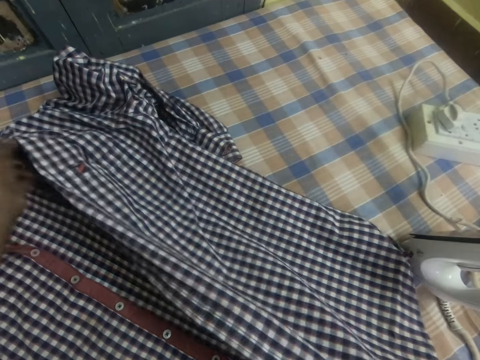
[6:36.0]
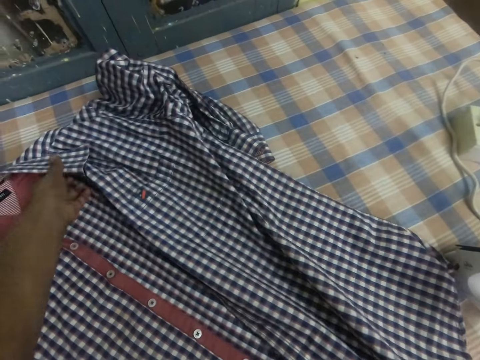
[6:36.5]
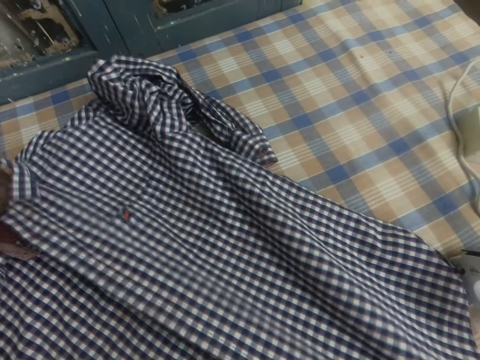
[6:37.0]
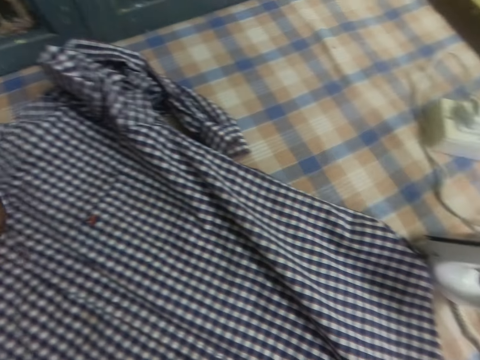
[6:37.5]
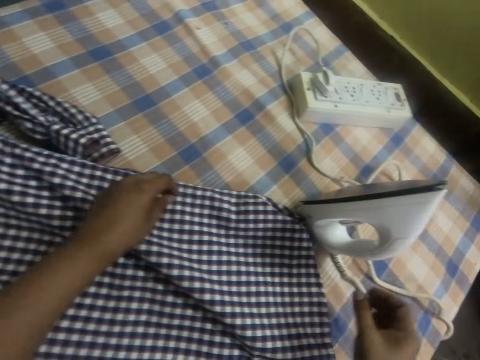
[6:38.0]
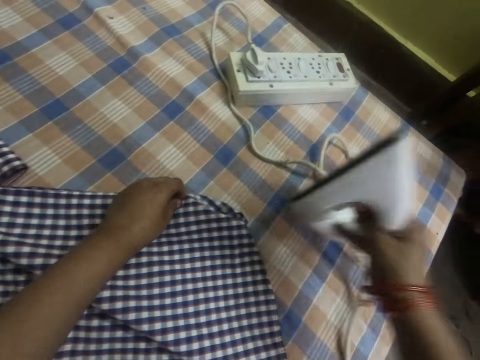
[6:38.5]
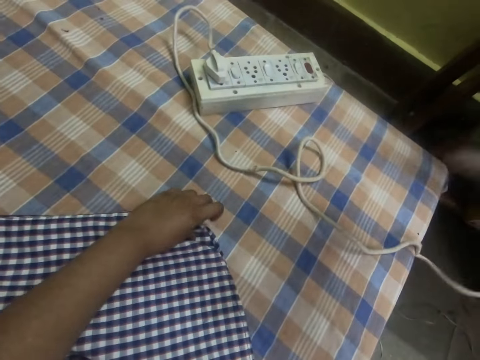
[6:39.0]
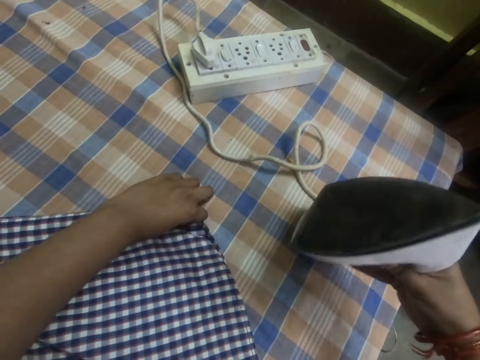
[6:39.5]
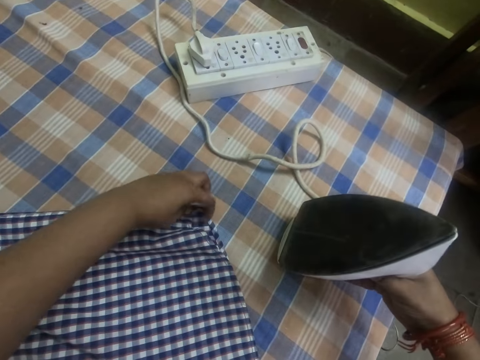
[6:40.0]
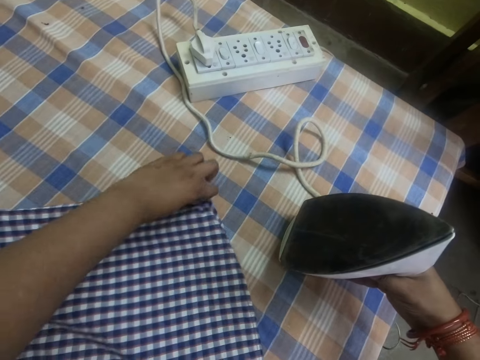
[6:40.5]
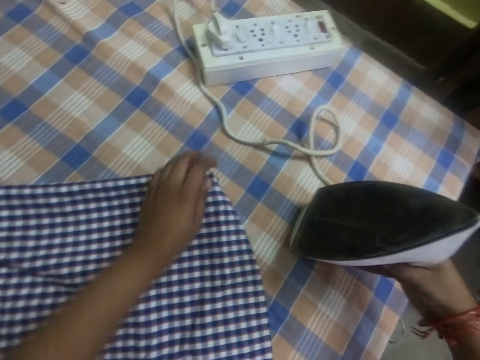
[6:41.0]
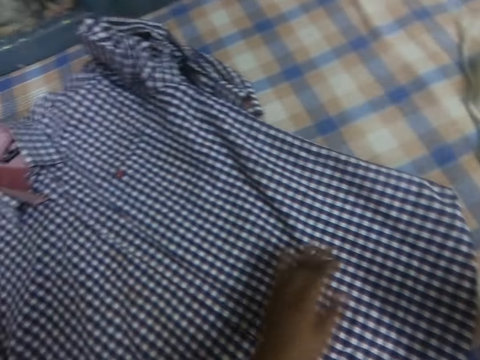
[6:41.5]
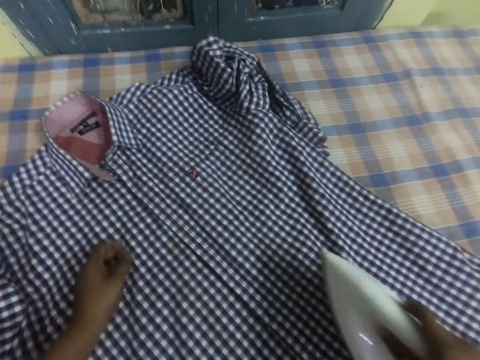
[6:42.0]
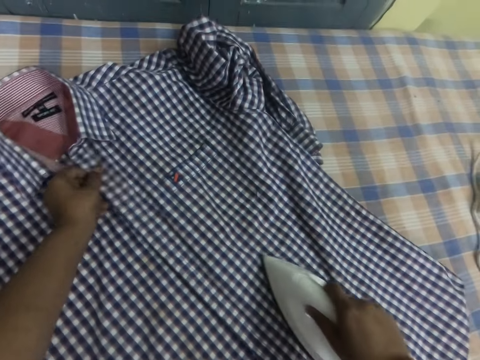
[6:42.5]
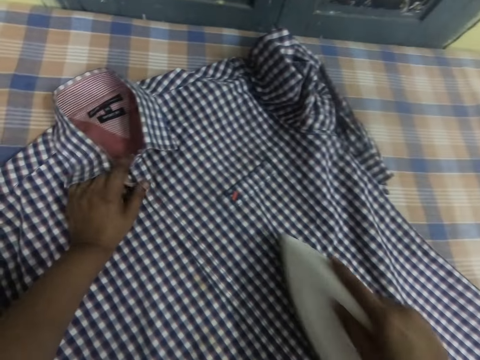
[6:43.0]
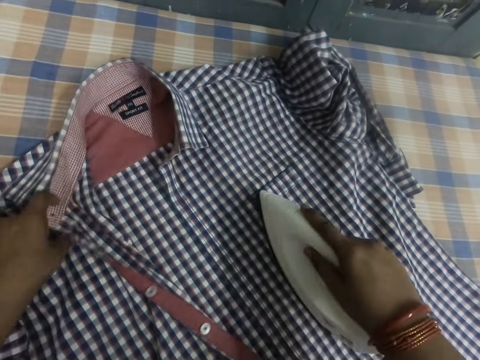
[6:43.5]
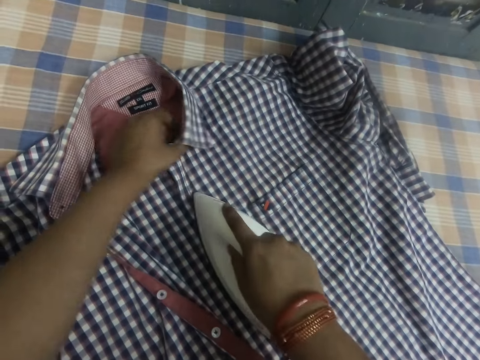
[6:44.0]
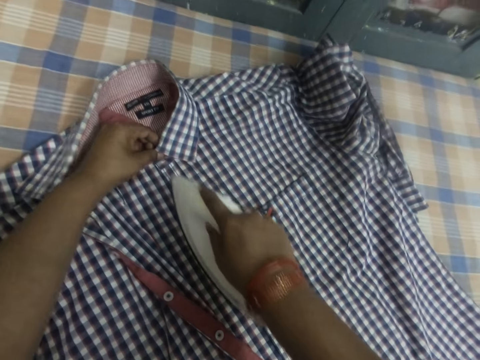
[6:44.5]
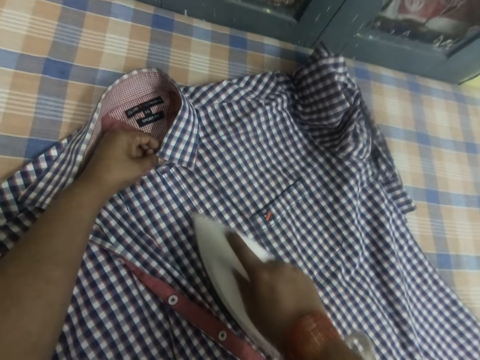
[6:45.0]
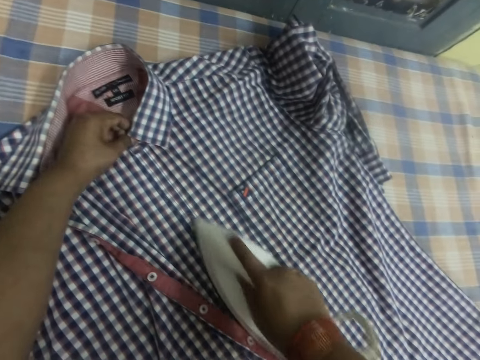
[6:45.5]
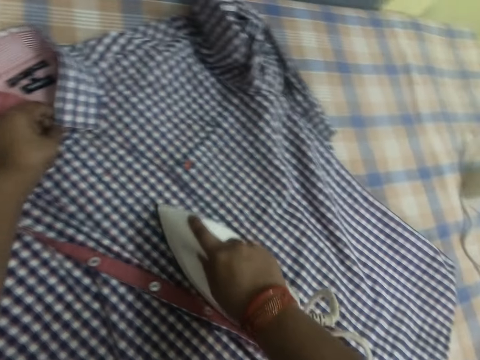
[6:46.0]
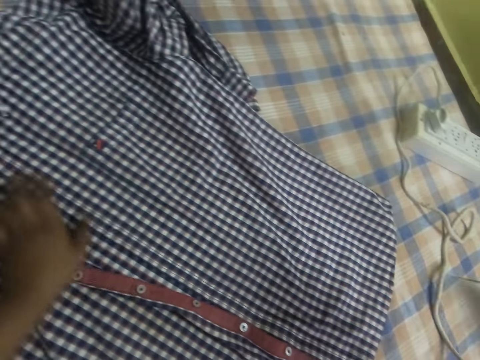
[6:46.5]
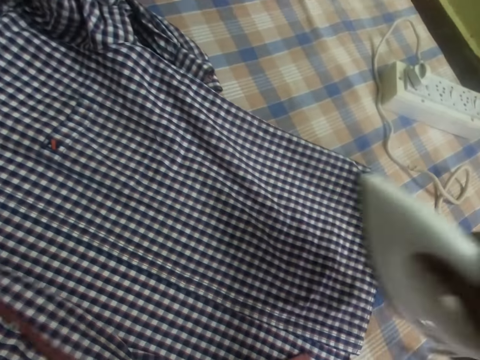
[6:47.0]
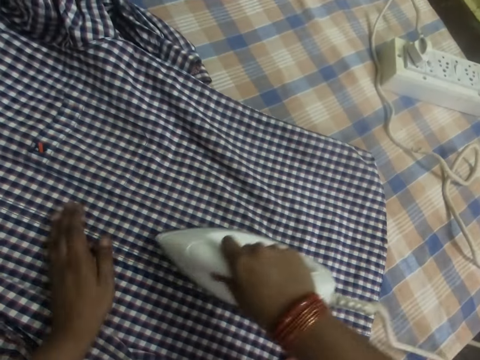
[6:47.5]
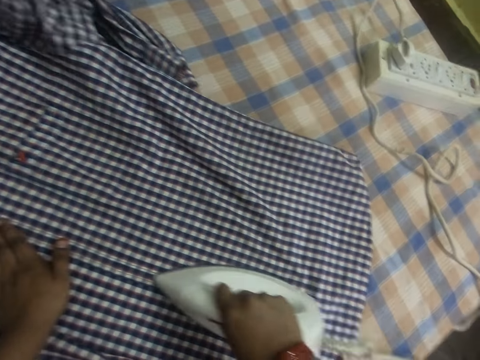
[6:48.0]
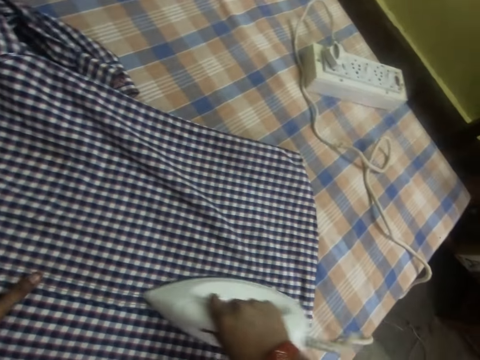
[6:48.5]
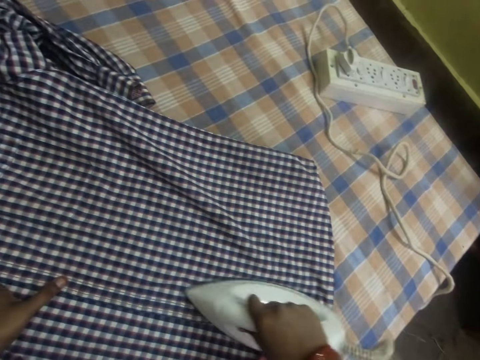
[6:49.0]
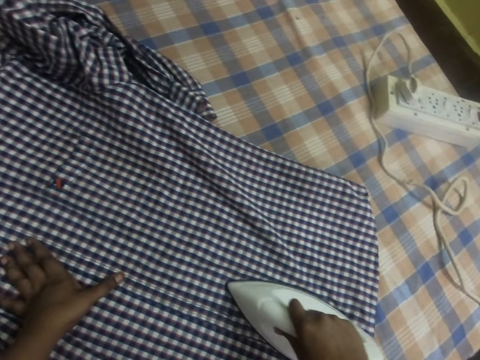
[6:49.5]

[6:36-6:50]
The camera wearer picks up an iron box on the table. They move the iron, put the iron on the table, and align the cloth. They hold the cloth with the left hand. They iron the cloth with the iron. They align the cloth on the table with the left hand. They iron the cloth with the iron. They move the iron. They move the cloth with the left hand. They adjust the shirt on the table. They iron the cloth with the iron.

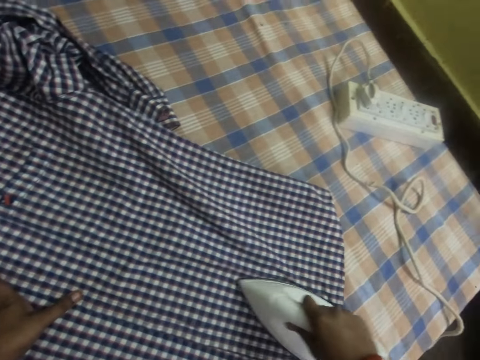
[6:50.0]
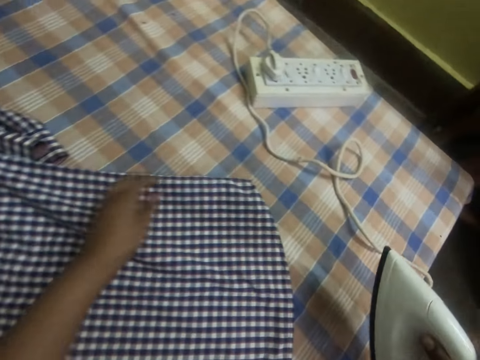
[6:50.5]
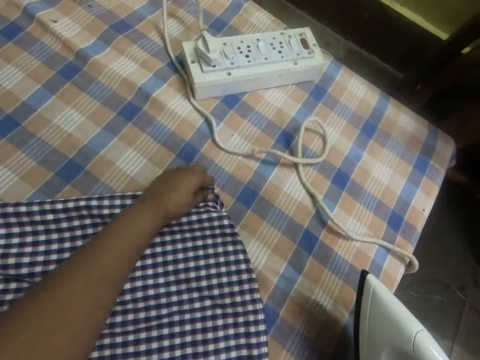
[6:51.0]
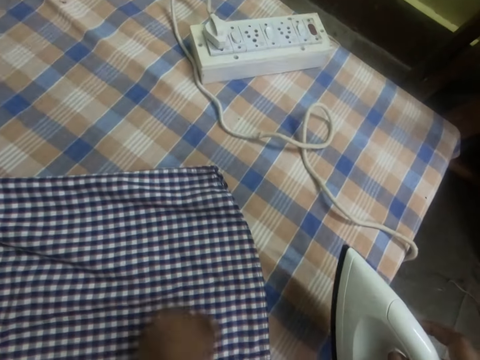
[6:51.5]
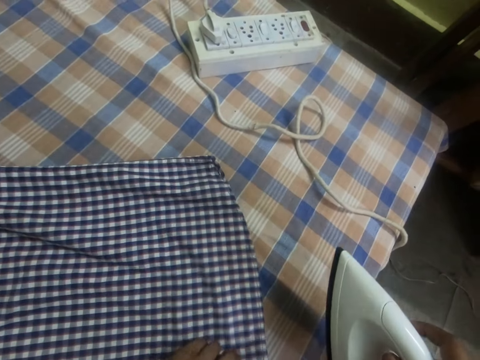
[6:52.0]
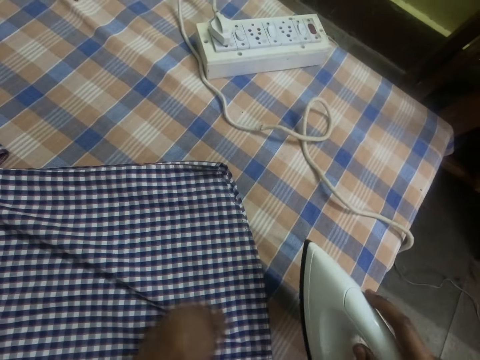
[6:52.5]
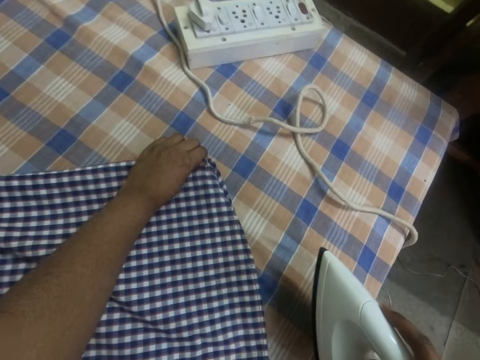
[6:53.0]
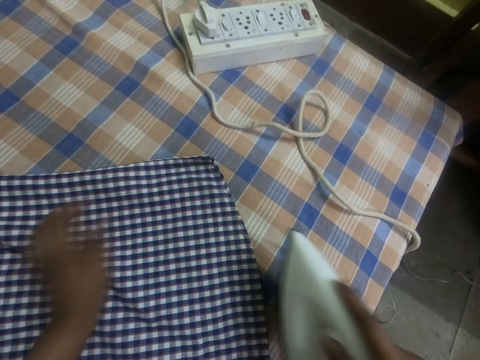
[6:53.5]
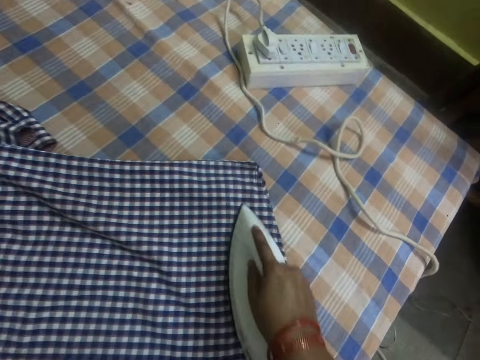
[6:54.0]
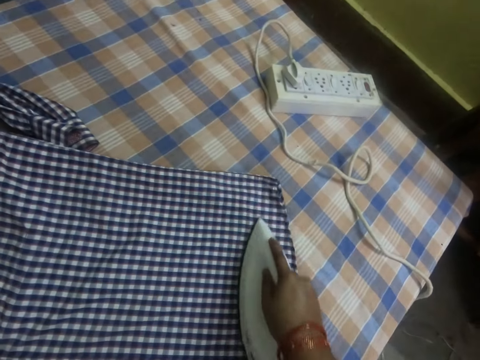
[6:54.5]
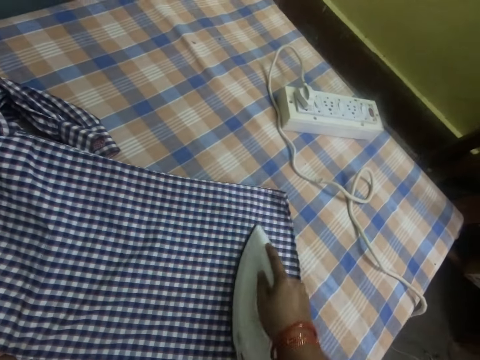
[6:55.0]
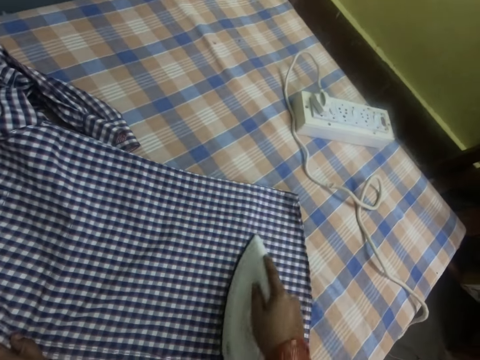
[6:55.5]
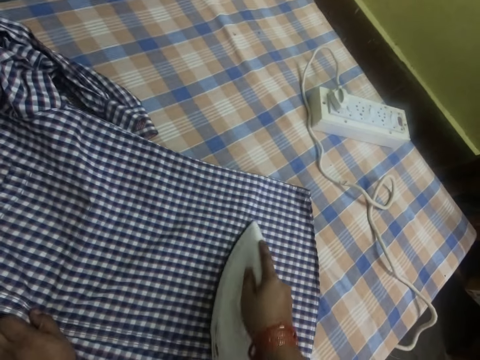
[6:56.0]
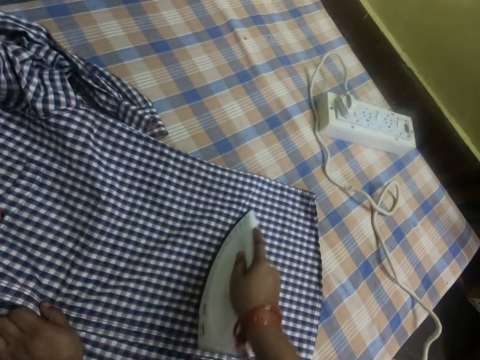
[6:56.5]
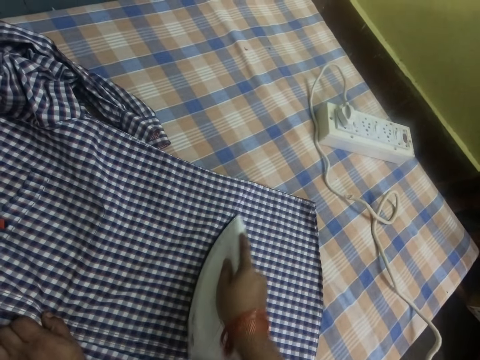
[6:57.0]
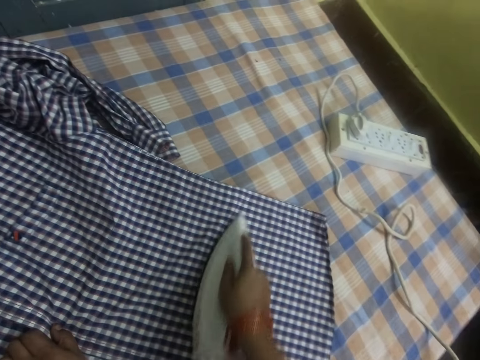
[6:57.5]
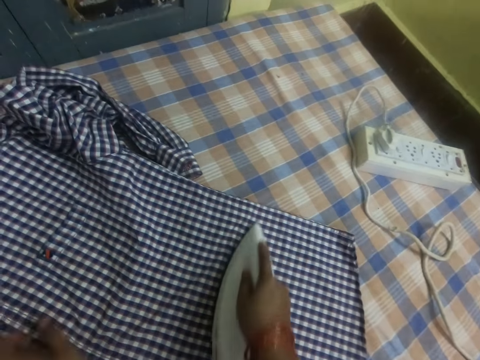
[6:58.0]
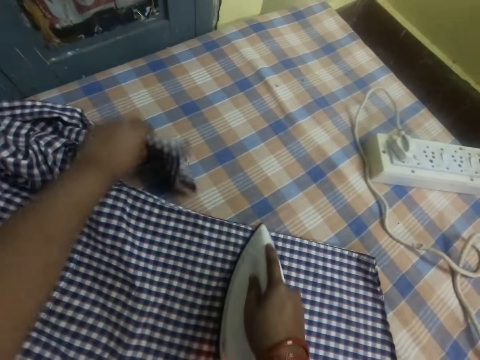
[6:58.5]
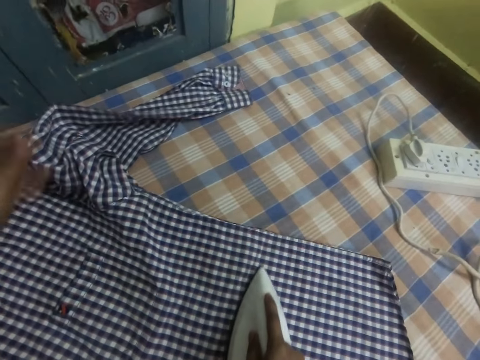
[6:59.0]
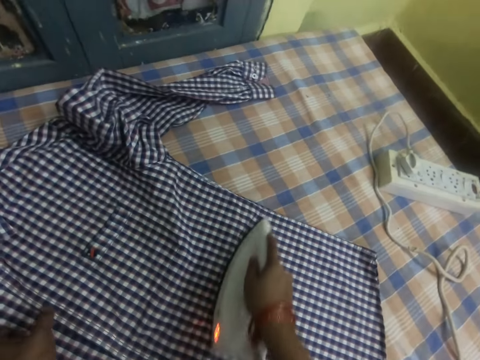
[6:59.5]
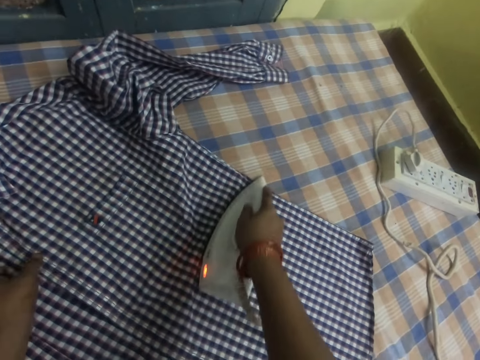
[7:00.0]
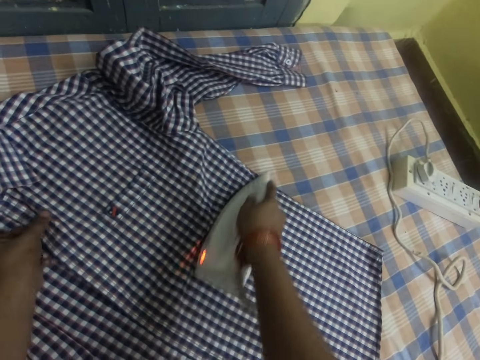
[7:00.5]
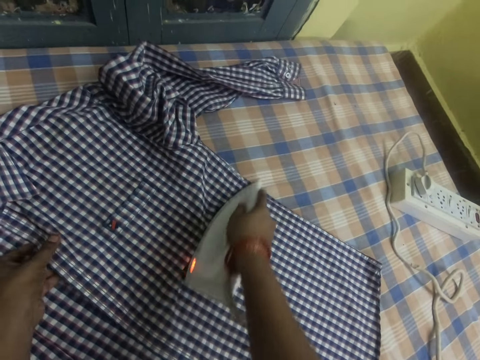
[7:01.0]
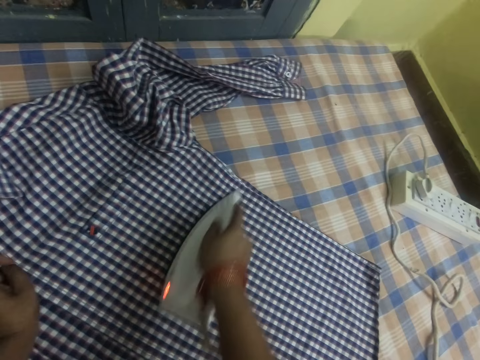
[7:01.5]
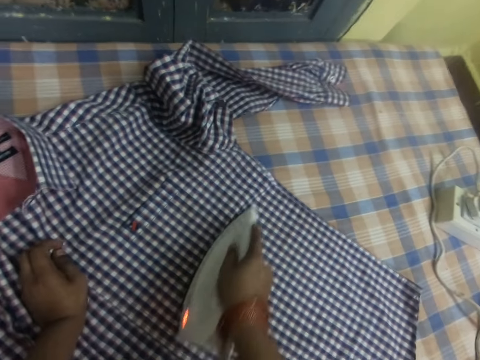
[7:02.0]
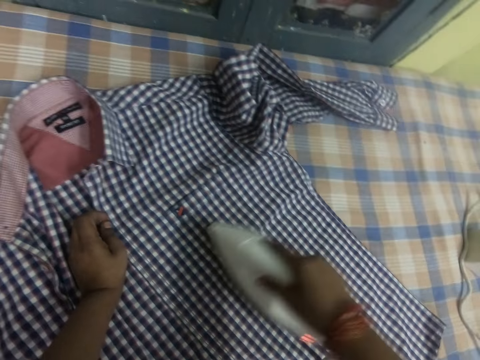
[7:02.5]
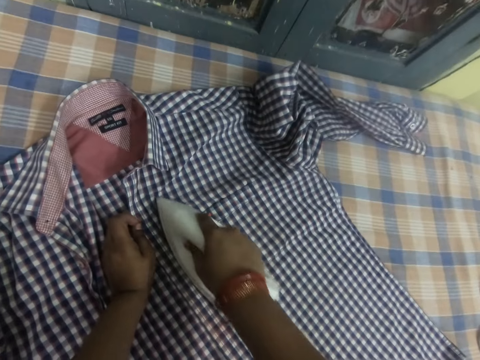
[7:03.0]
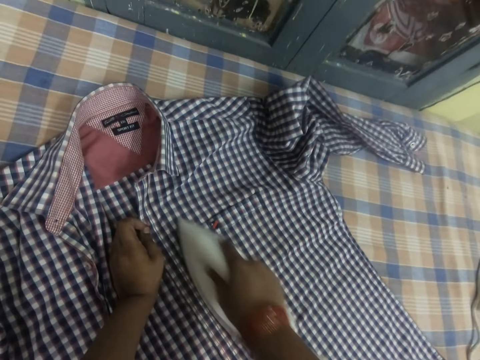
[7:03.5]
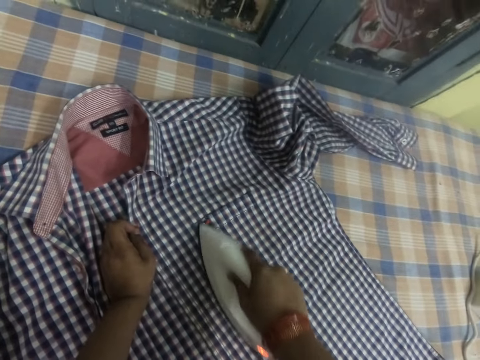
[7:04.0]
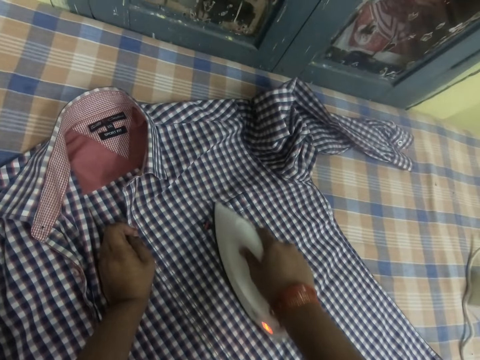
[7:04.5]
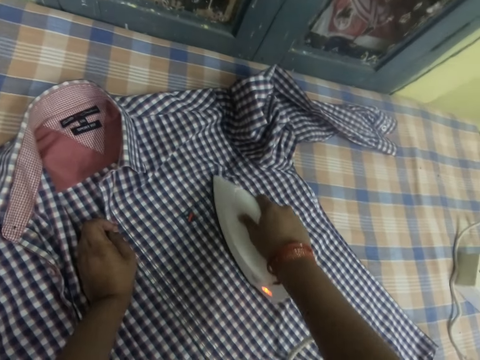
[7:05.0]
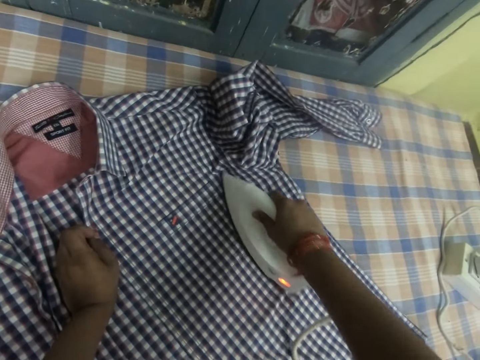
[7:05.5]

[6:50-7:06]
The camera wearer aligns the cloth on the table with the left hand. They iron the cloth with an iron. They move a sleeve on the cloth away. They iron the cloth with the iron. They adjust the shirt on the table.
